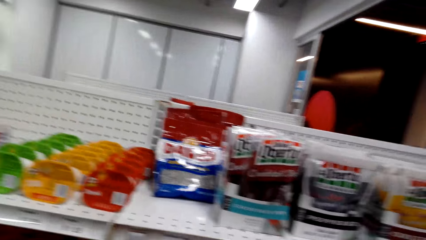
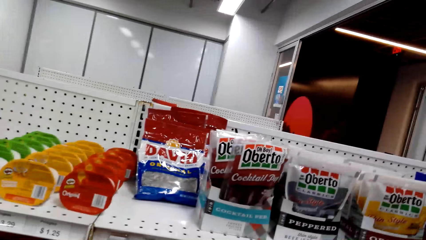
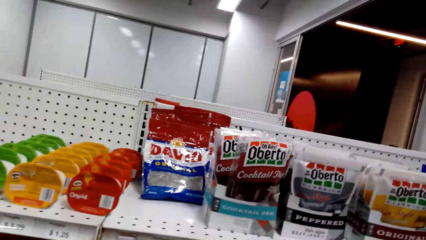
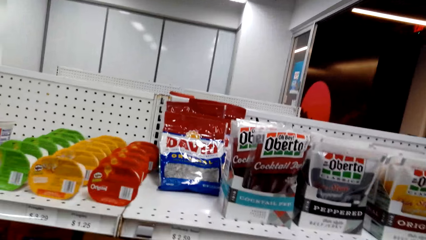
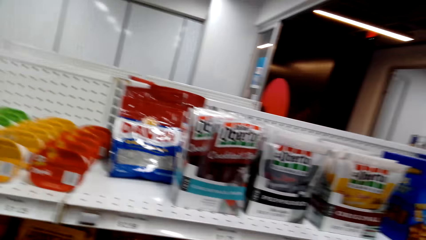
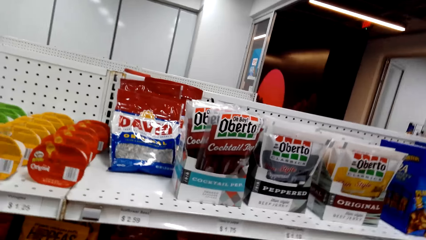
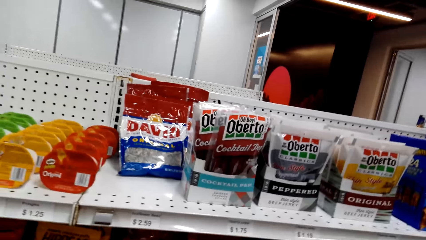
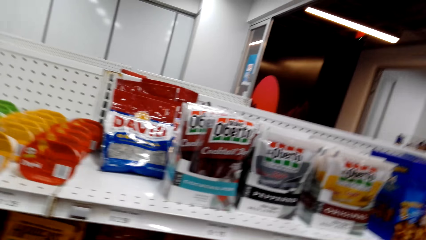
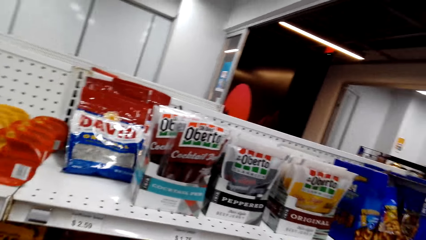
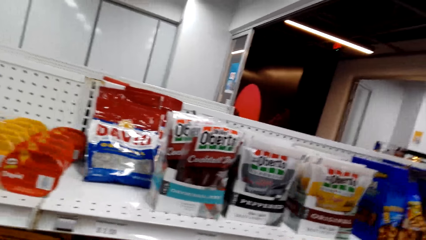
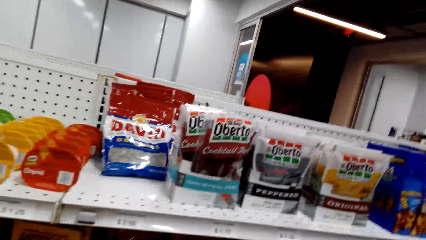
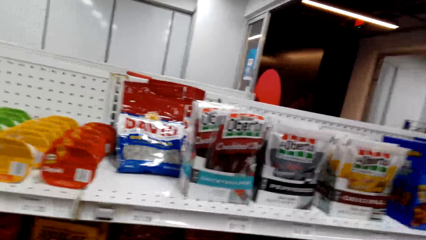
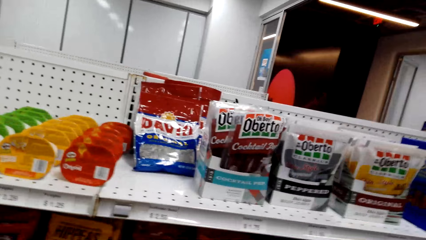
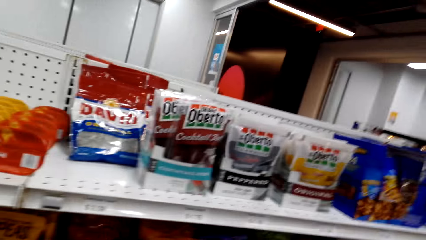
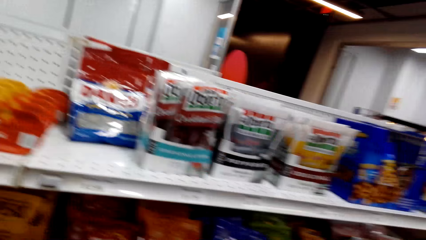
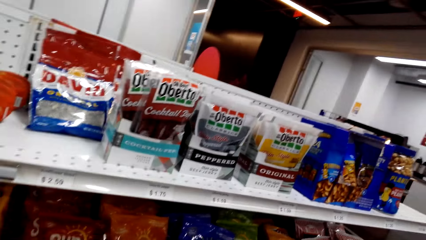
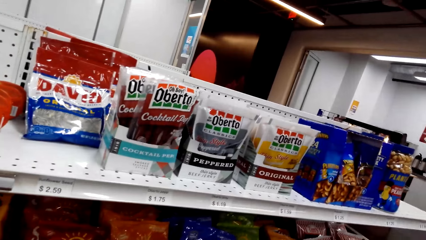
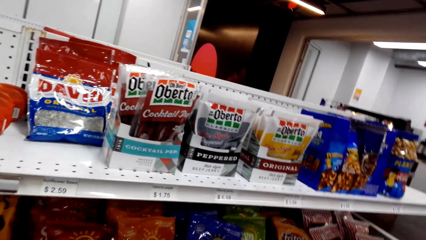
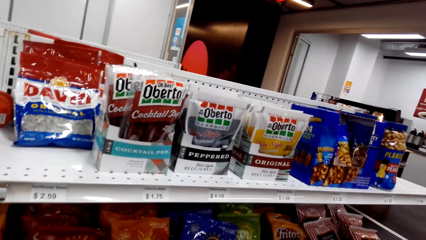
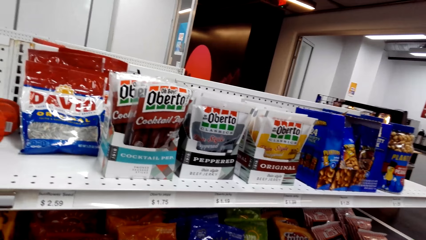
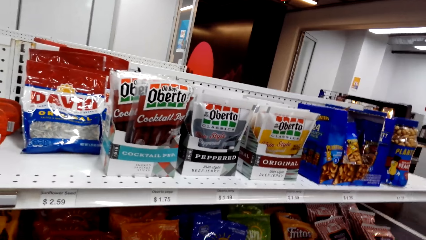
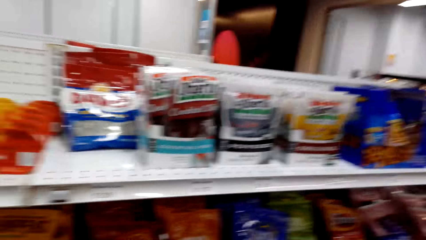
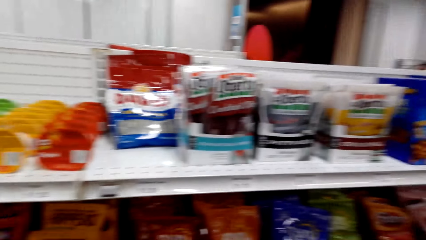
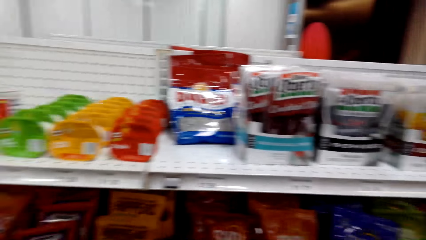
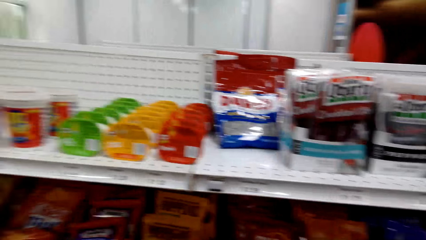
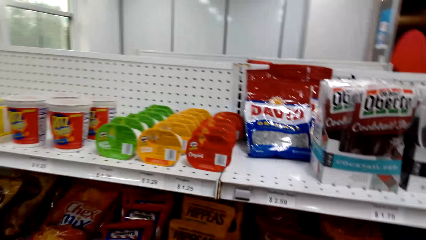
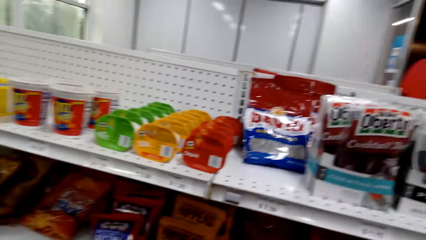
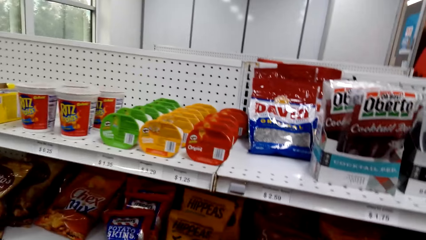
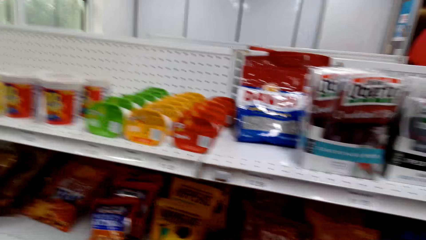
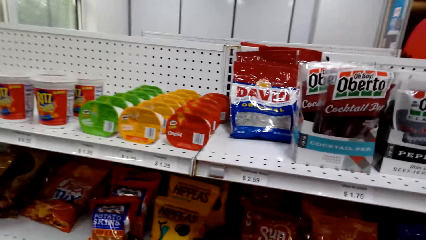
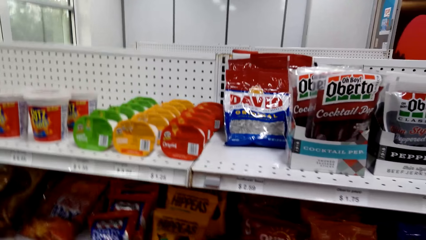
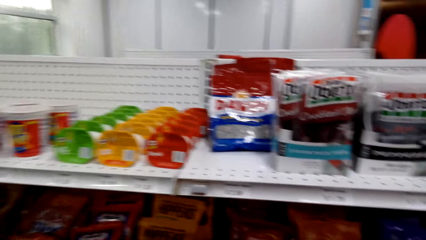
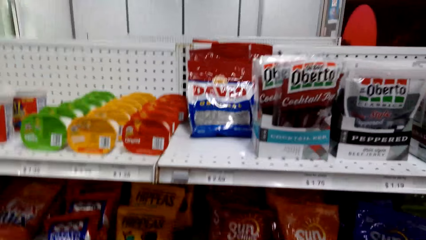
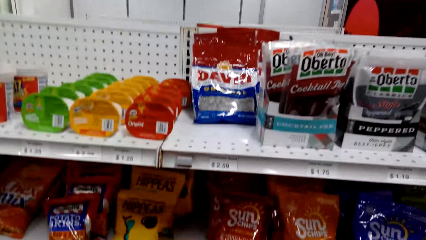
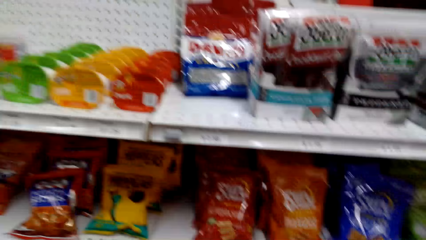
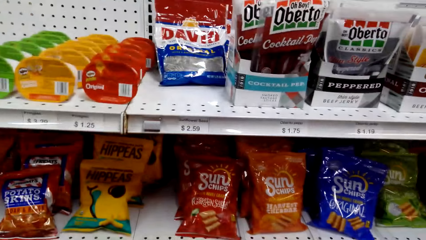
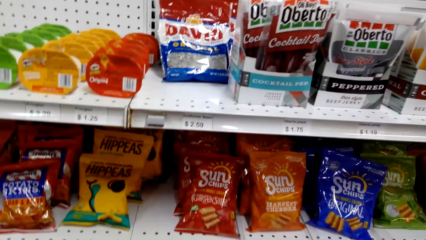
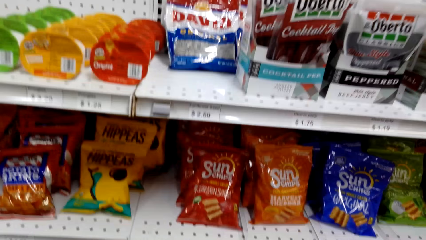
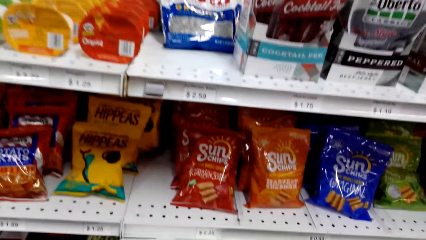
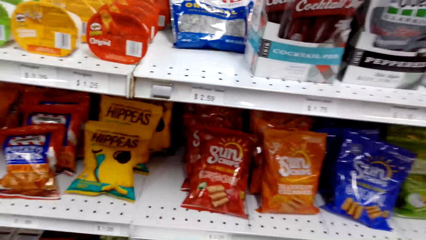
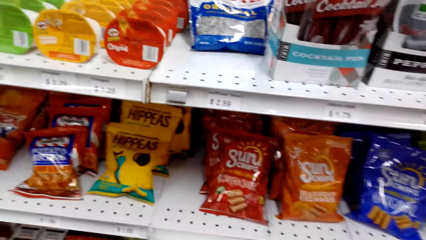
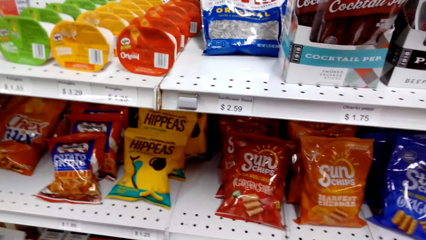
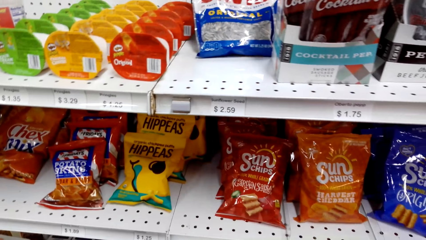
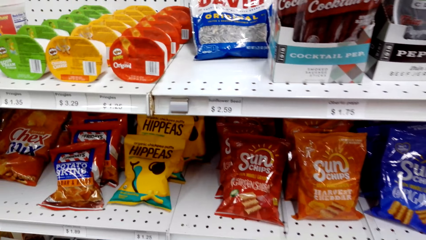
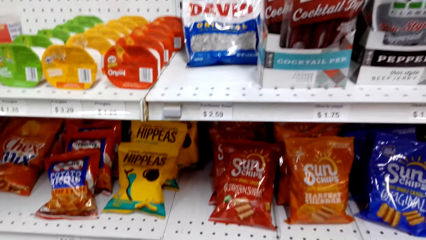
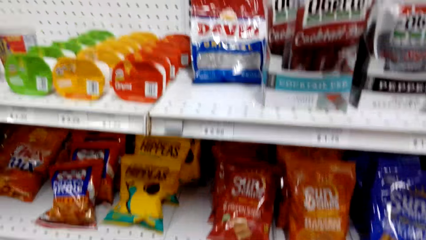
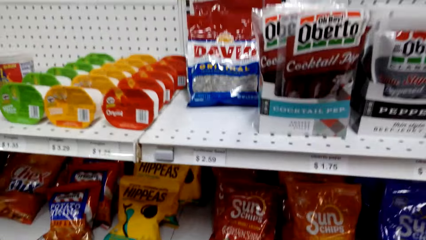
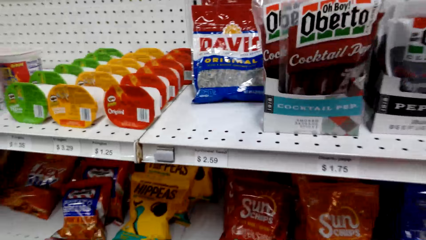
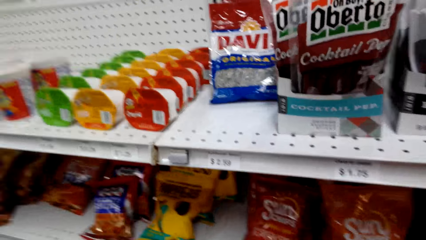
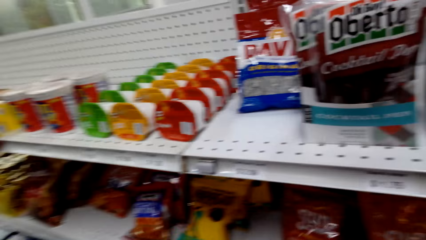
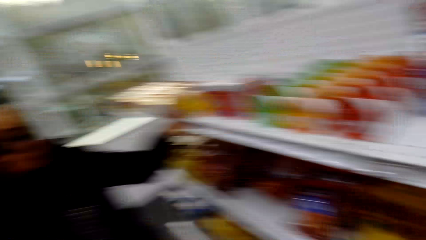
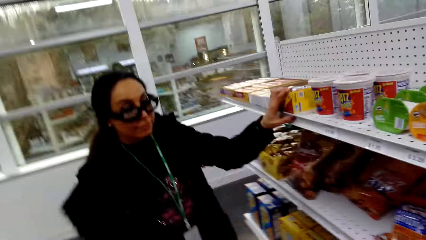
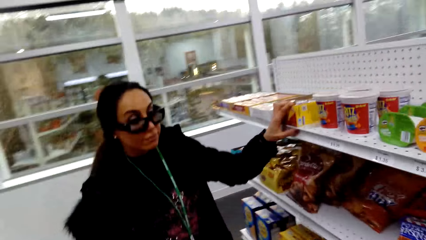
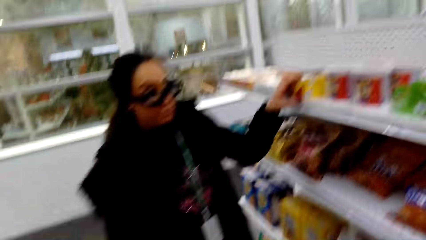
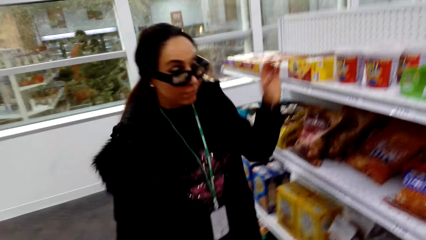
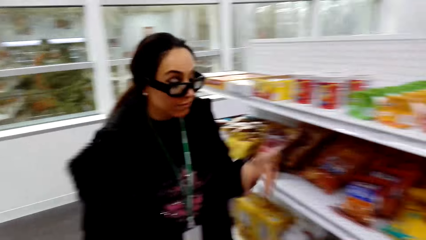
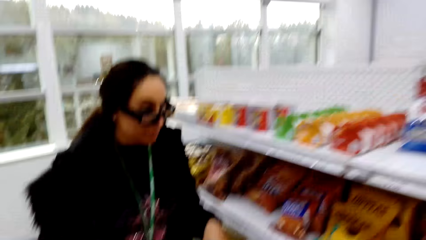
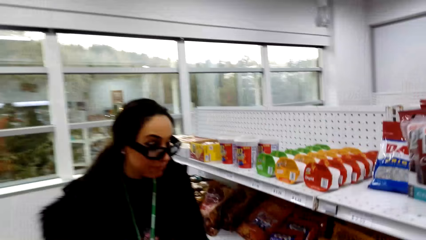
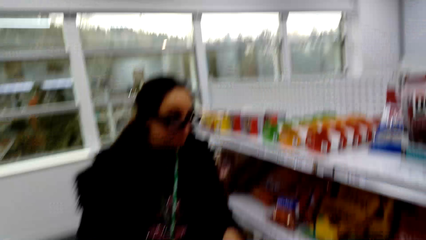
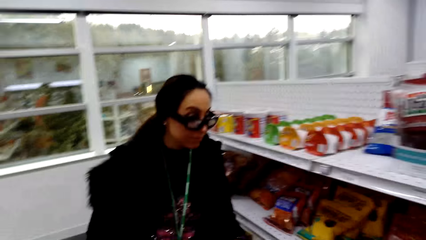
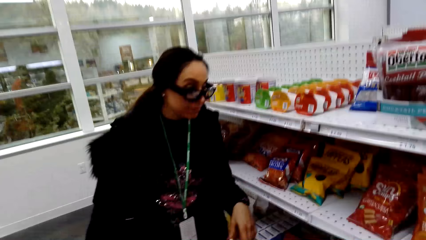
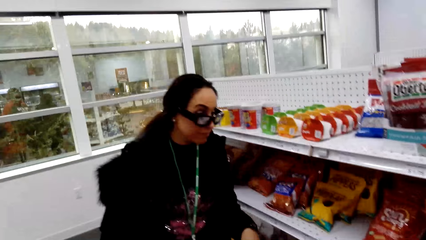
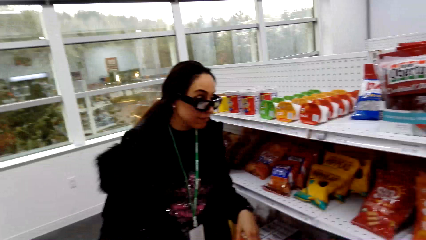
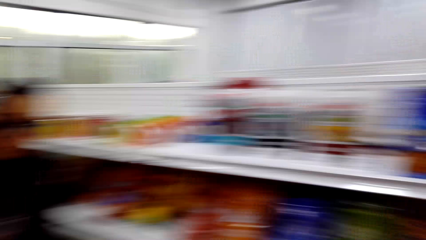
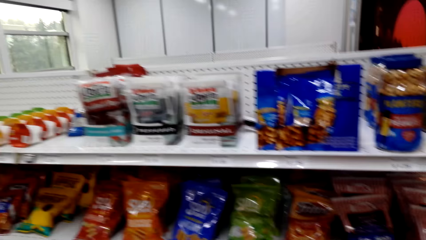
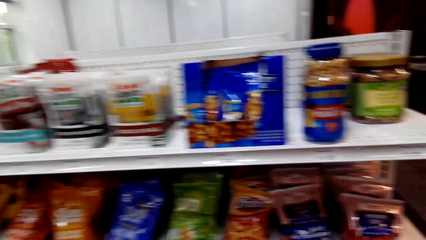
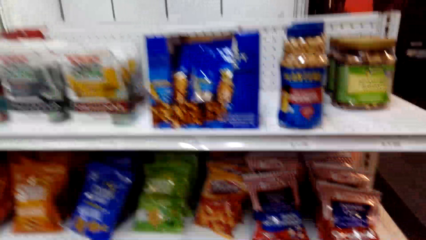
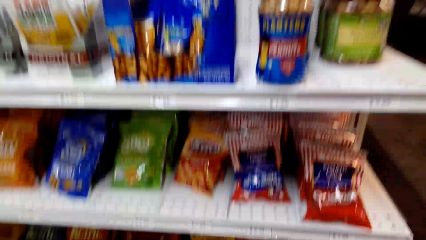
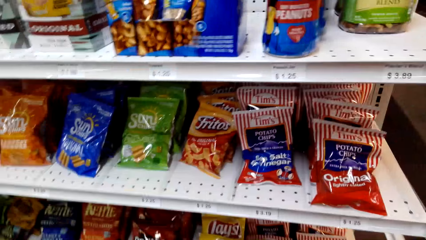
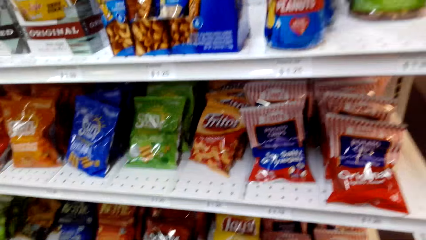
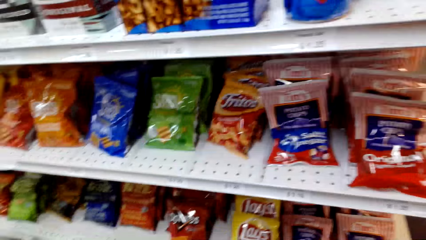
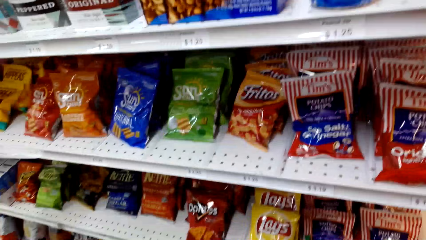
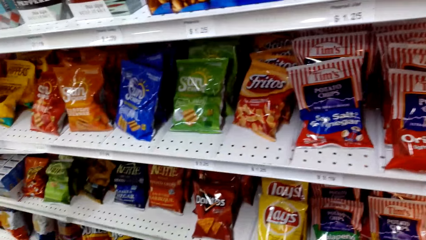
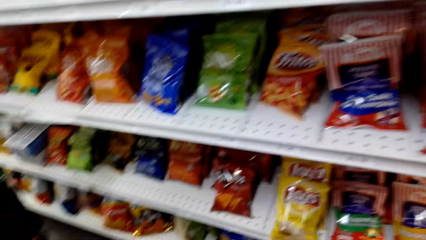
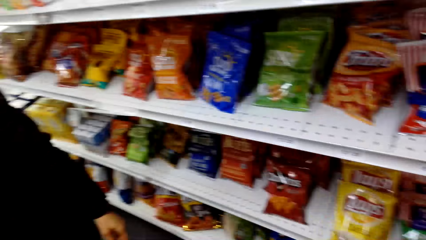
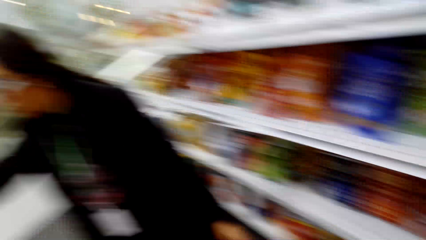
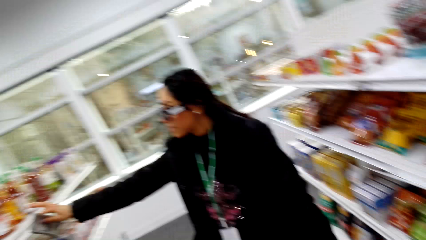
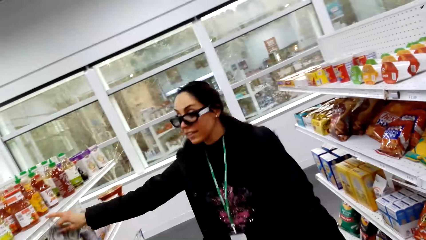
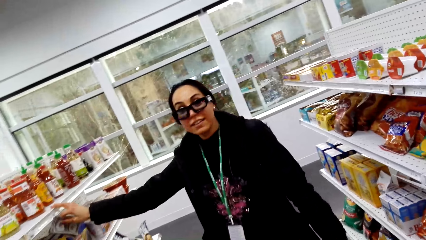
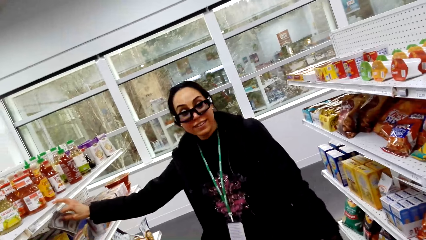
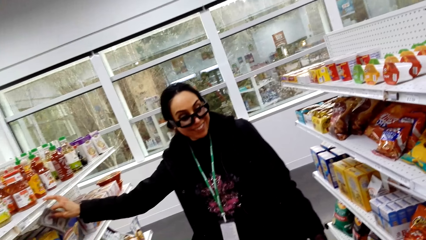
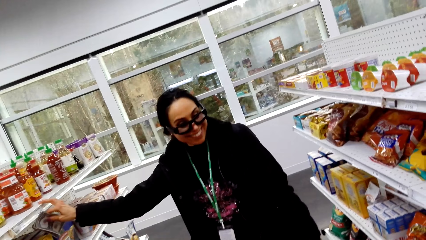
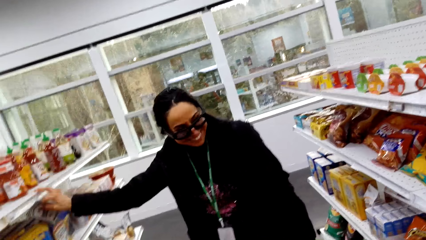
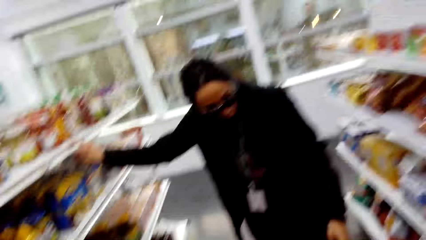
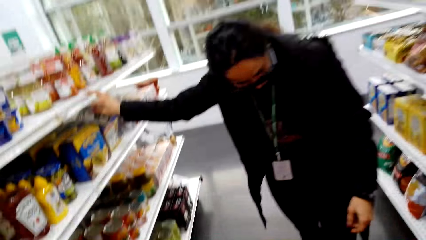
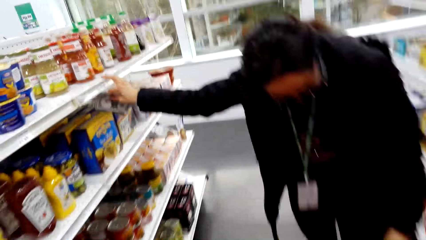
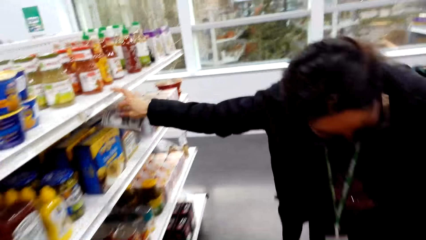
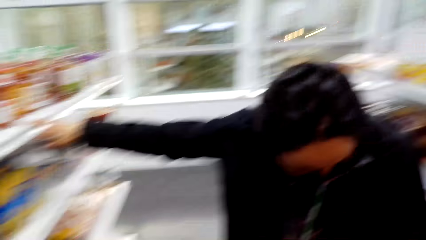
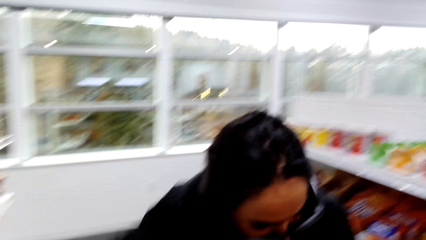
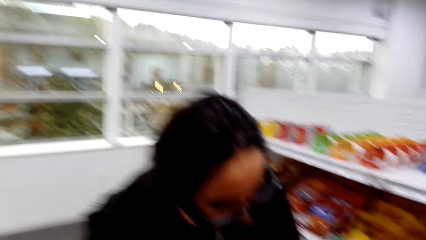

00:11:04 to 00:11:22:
The camera wearer talks to a person. They look around. They talk to the person.
